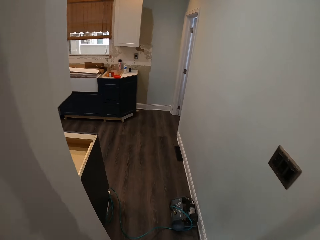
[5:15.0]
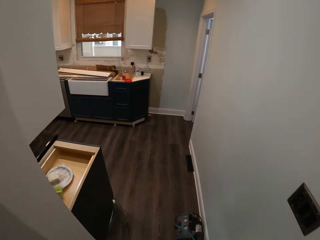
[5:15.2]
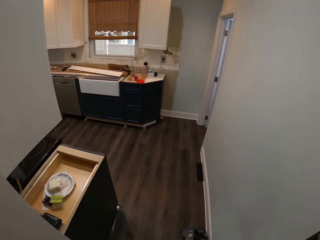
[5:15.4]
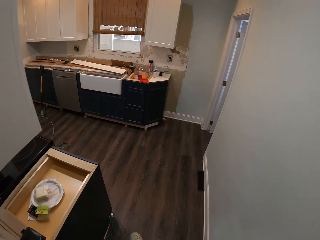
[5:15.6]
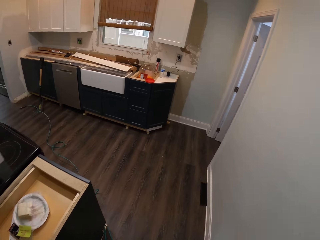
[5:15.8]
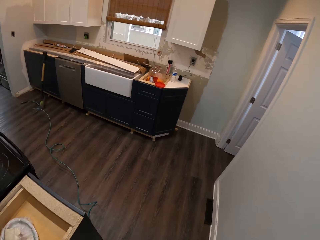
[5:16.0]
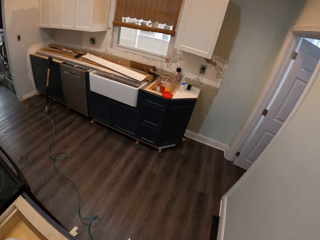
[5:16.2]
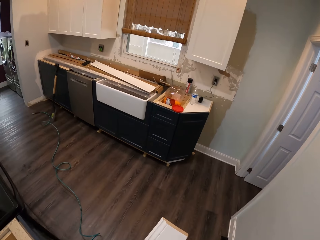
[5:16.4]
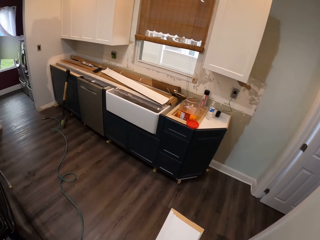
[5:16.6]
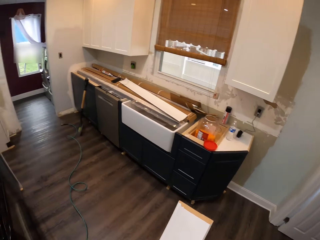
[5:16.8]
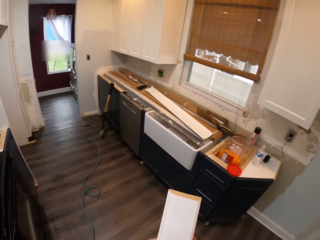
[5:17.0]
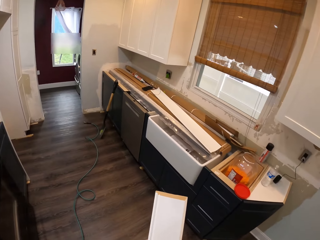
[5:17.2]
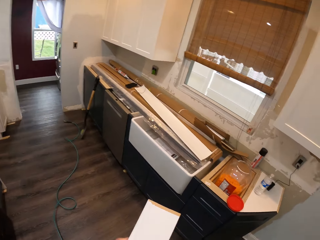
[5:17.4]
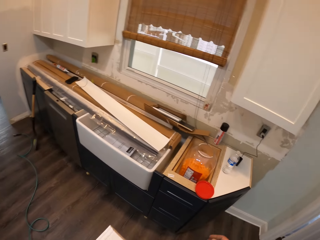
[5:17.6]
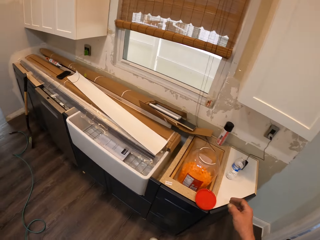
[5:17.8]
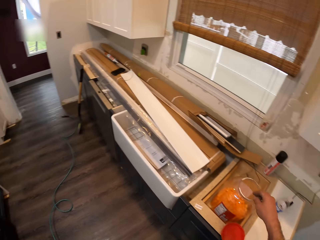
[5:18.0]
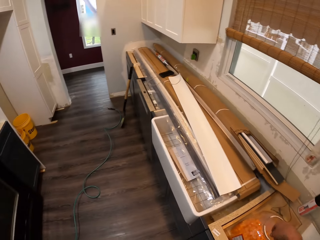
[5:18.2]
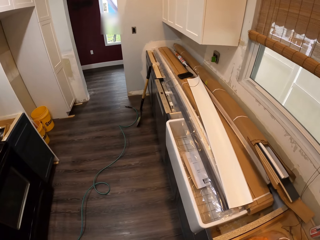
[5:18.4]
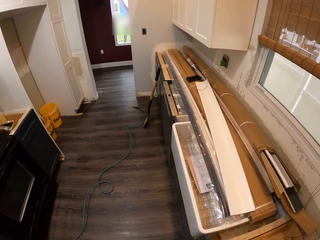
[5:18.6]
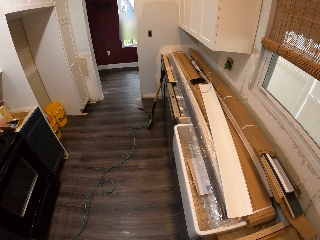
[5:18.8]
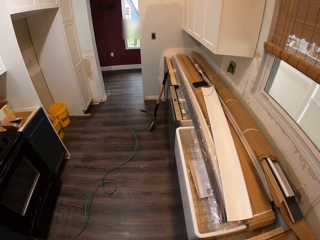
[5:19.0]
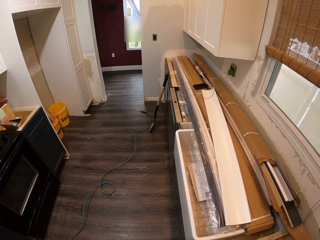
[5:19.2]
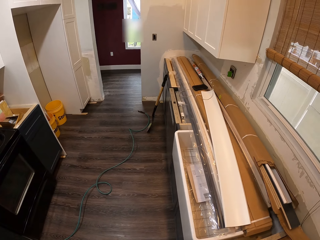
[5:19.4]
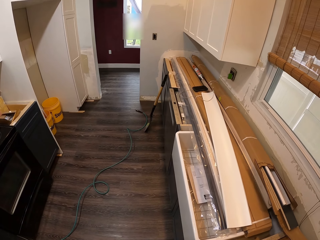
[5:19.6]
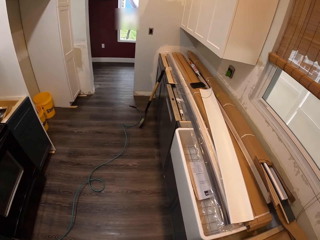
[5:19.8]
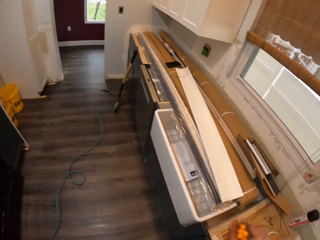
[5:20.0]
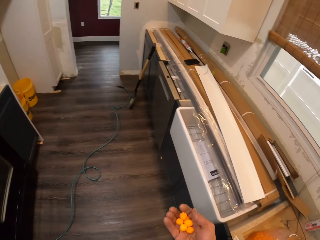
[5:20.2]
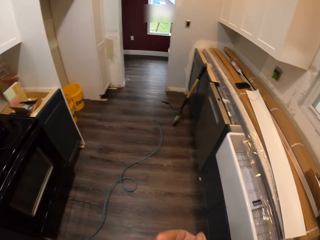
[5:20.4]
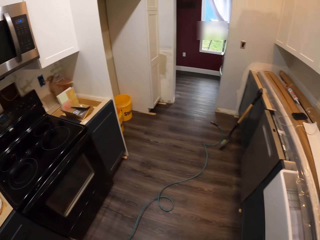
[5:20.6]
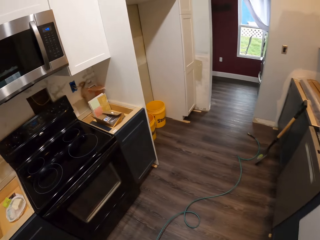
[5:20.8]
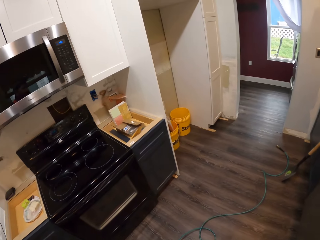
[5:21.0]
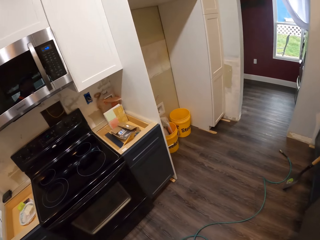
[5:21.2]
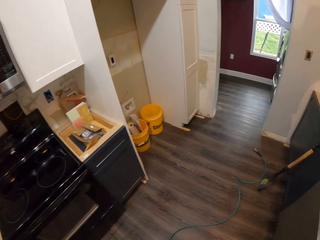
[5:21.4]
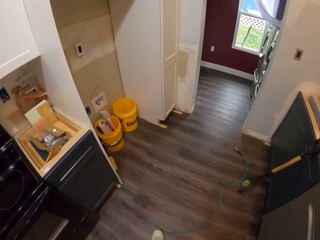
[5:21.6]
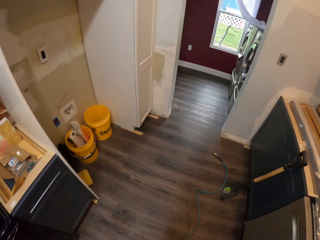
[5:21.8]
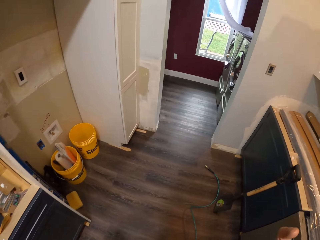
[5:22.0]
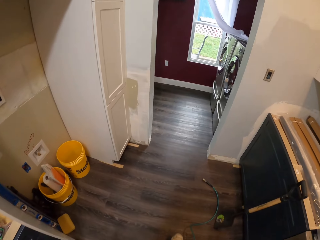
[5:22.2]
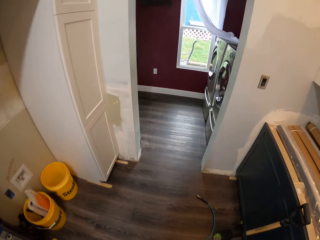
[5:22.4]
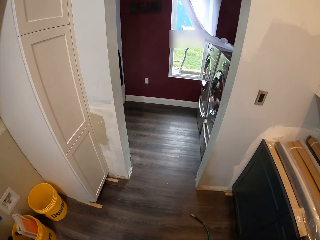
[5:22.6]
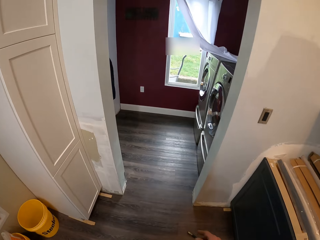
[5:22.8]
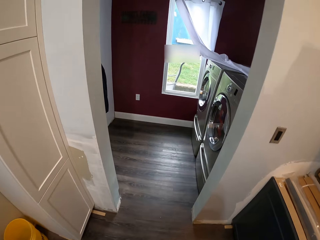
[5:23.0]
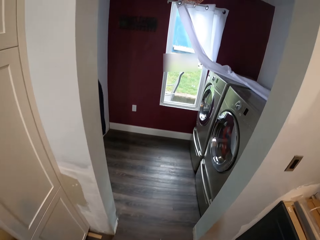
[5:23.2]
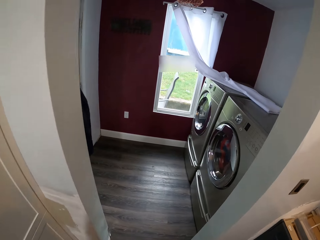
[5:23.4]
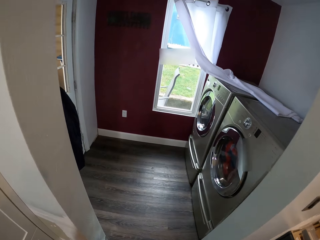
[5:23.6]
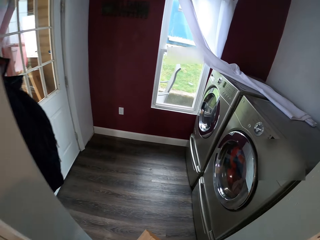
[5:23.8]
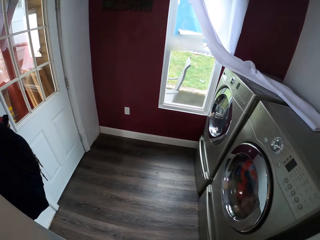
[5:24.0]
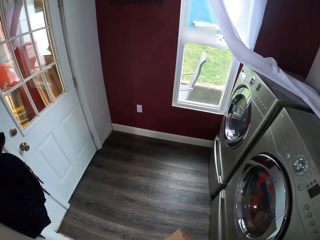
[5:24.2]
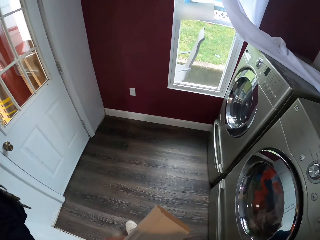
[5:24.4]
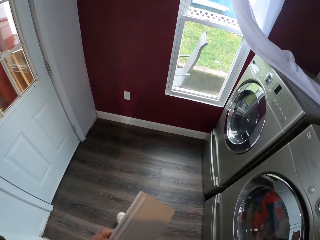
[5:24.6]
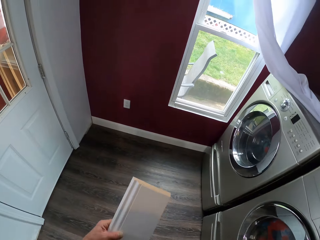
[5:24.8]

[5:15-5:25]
The camera wearer picks up yellow jelly beans from the can. They walk to a laundry room. They eat the yellow jelly beans.

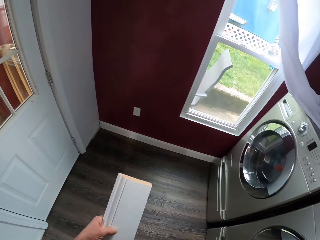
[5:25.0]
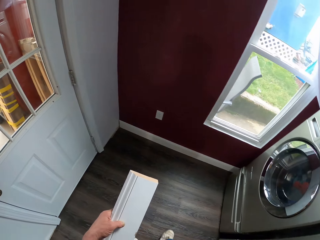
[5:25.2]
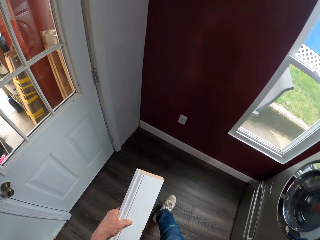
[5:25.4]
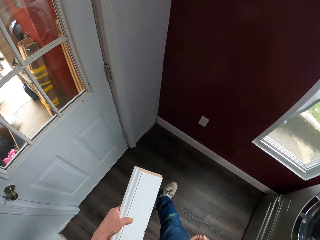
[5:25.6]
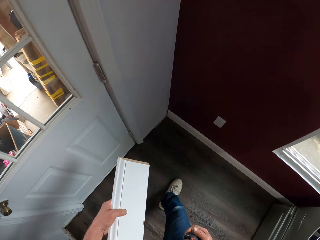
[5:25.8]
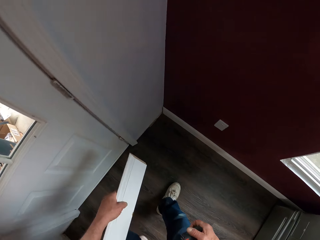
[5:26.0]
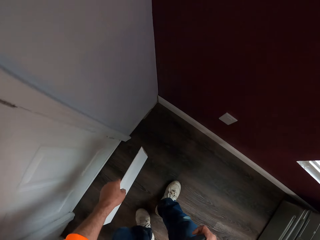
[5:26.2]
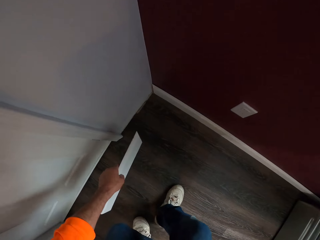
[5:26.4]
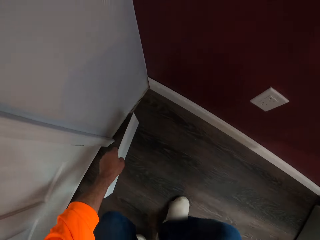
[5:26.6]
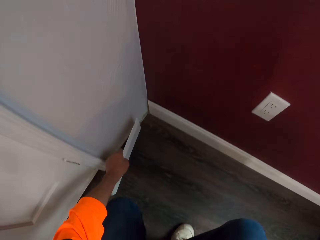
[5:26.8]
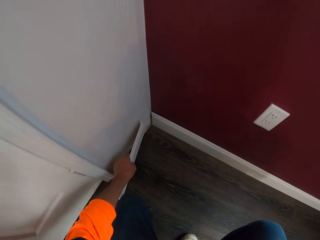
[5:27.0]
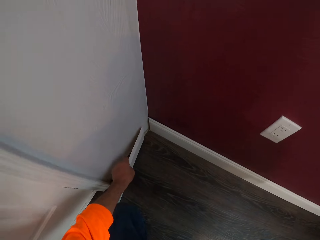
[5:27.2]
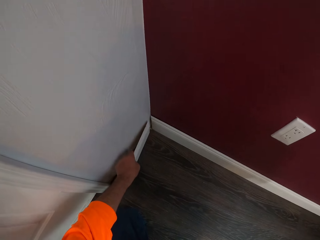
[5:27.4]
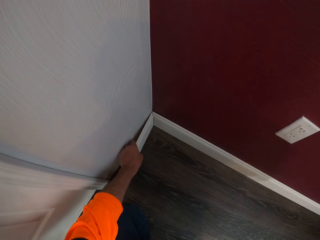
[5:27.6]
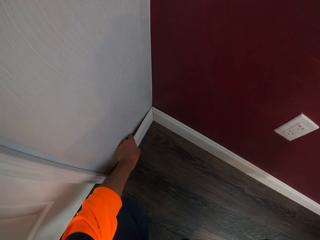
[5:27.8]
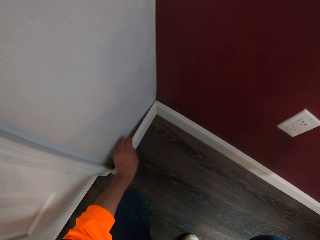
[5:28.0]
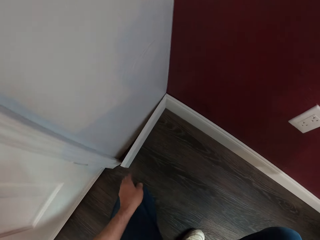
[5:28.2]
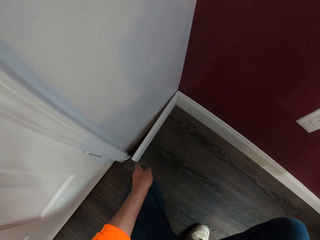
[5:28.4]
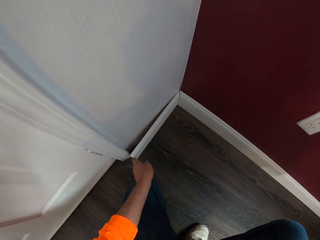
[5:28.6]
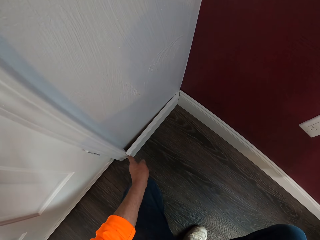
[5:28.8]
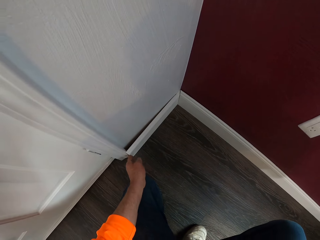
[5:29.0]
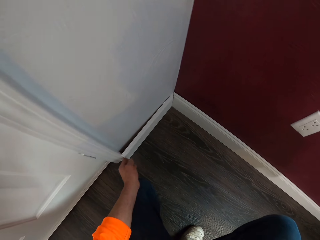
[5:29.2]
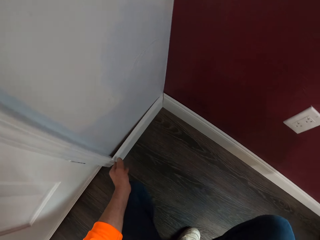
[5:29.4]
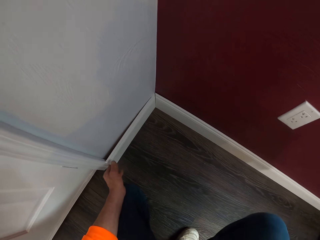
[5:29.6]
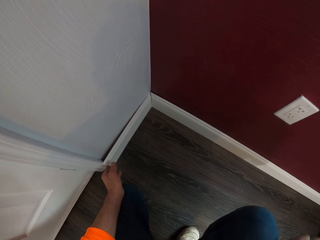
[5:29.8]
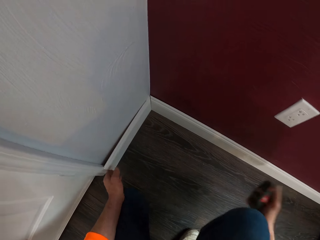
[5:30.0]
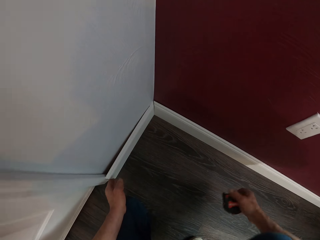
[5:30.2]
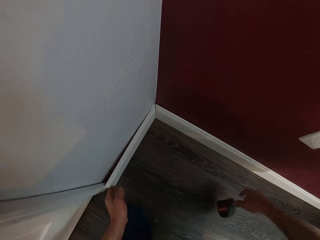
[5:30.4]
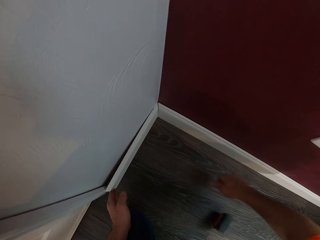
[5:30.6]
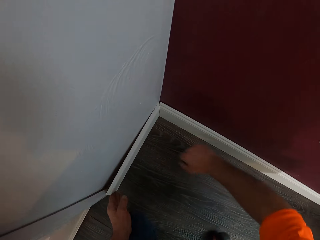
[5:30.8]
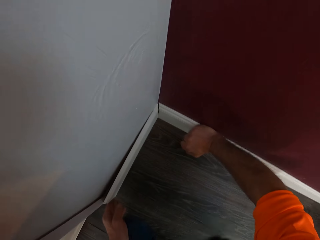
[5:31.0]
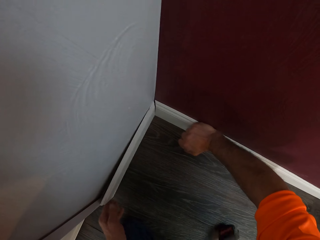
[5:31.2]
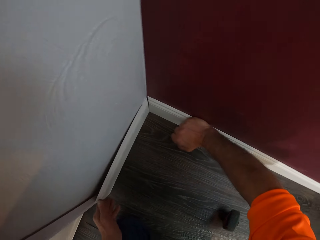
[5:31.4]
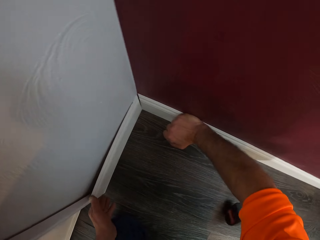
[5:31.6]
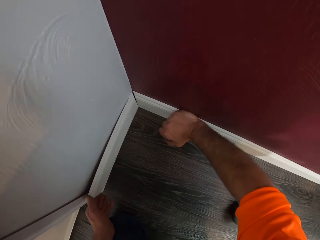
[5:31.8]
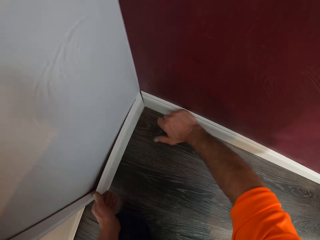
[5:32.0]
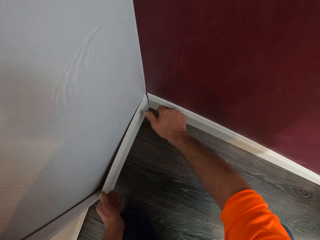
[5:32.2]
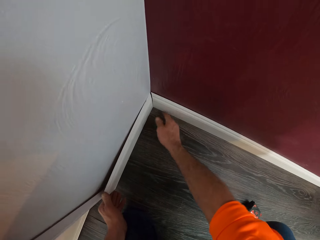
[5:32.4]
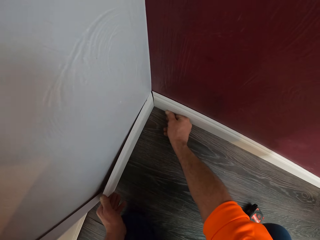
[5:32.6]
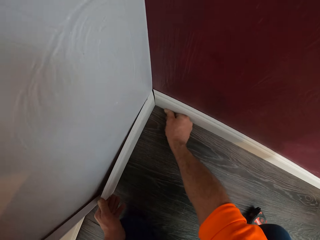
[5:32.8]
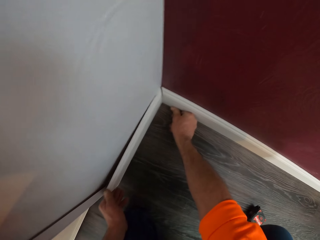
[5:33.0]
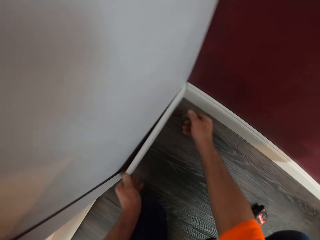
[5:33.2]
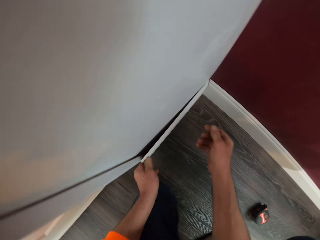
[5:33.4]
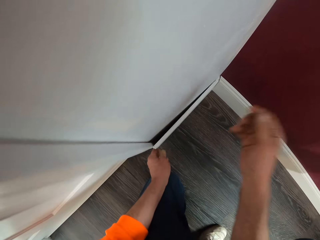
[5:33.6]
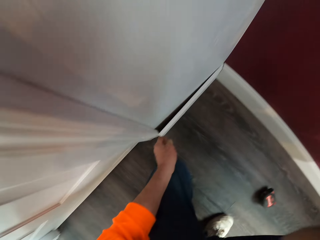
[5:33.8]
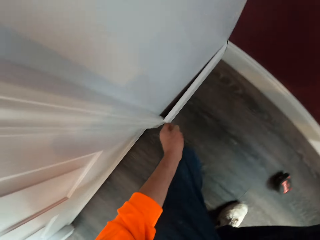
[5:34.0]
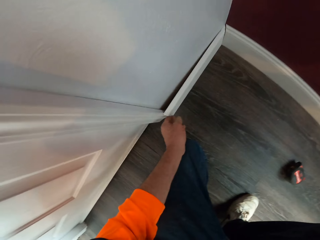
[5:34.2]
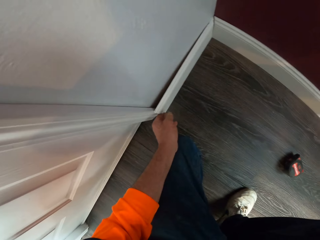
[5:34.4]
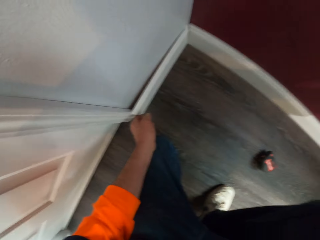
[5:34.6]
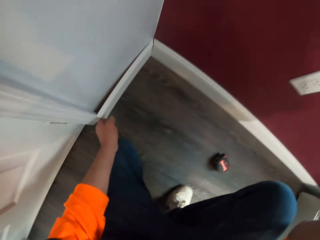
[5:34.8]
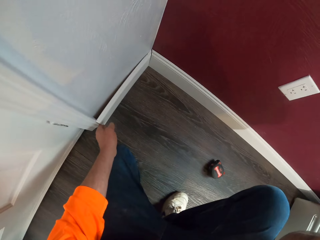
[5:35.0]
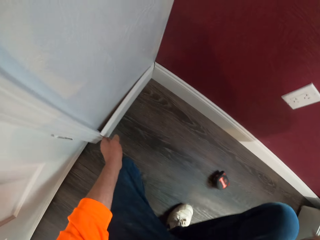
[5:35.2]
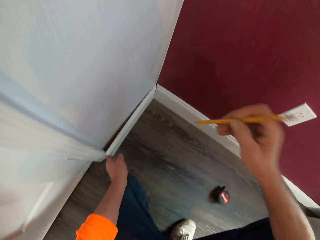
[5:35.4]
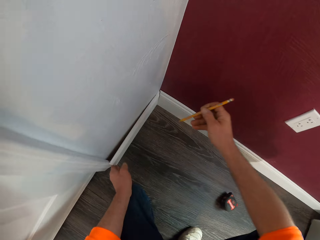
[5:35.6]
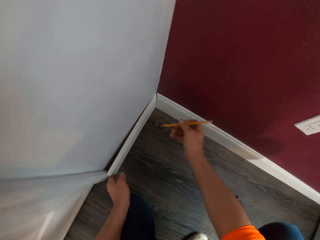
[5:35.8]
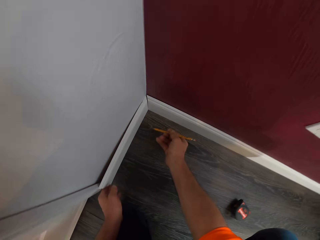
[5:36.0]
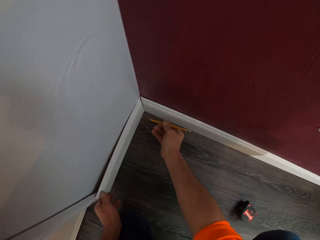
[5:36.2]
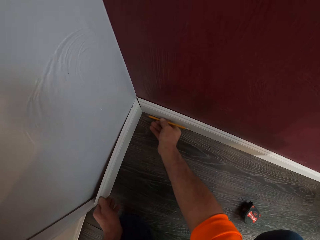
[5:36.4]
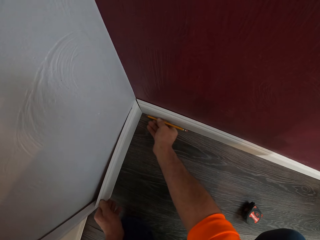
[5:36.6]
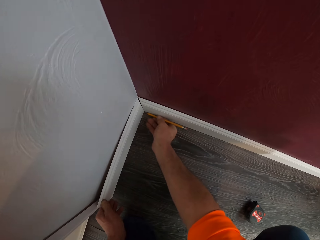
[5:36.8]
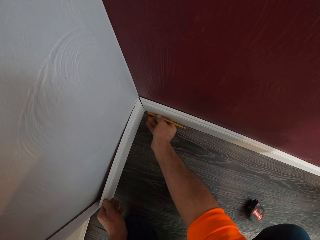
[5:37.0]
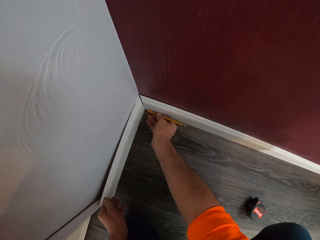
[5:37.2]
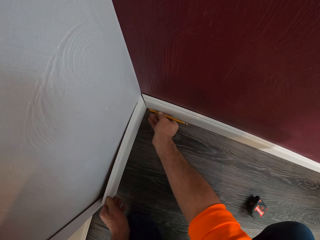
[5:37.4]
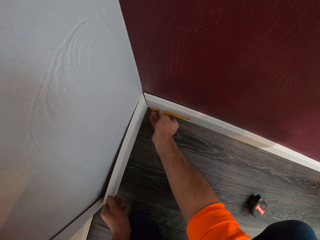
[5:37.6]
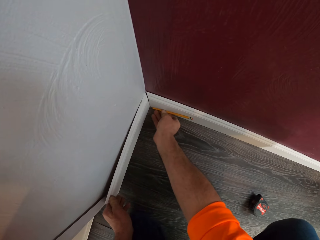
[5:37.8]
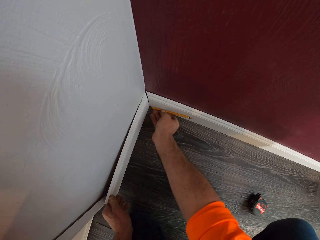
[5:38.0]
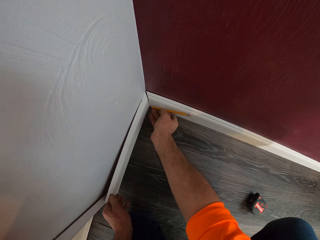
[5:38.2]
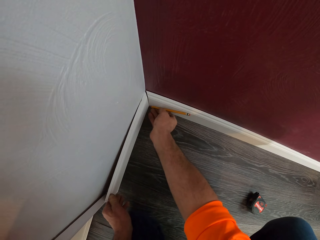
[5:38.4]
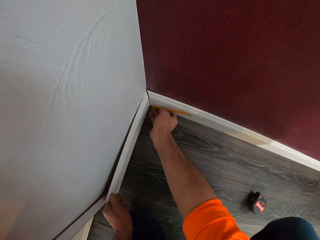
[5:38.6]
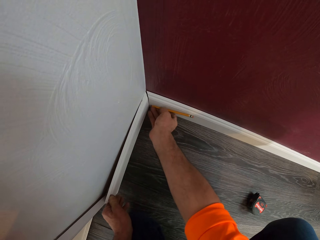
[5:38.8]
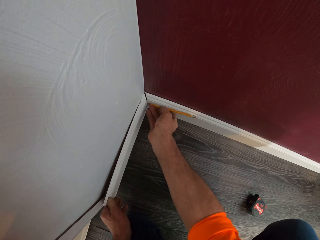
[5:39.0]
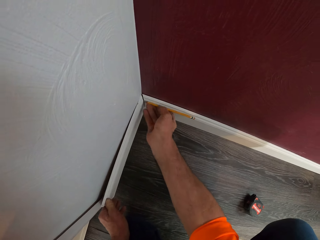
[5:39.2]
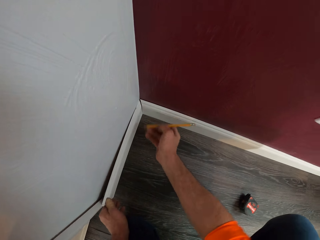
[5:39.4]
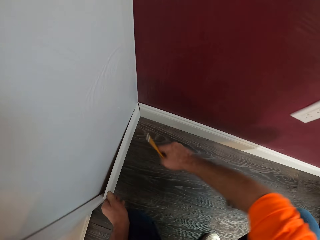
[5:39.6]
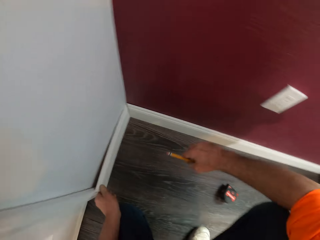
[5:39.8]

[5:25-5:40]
The camera wearer squats in the laundry room. He places the small plywood sheet on a lower part of the wall. He removes his hand from the plywood sheet. He adjusts the small plywood sheet. He drops the measuring tape on the floor. He holds down a wood panel on the lower wall with his right hand. He fixes the piece of wood to make a baseboard. He picks up a pencil. He marks a point on the small plywood sheet with the pencil.
